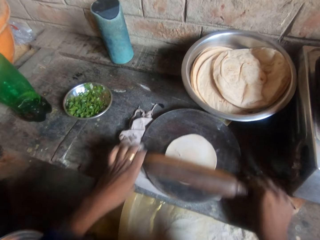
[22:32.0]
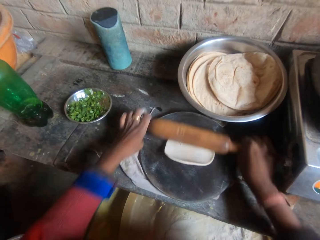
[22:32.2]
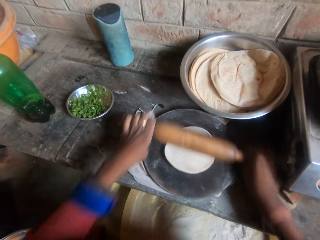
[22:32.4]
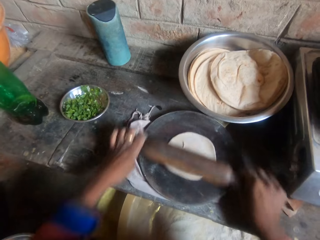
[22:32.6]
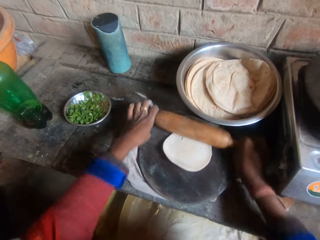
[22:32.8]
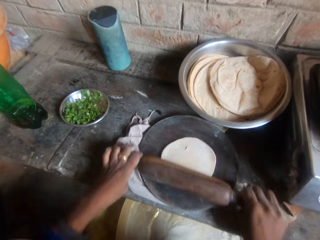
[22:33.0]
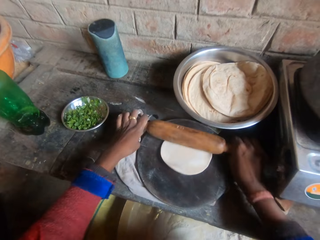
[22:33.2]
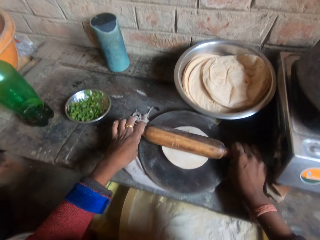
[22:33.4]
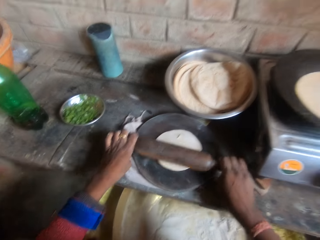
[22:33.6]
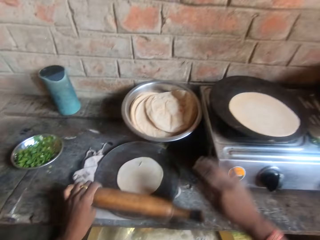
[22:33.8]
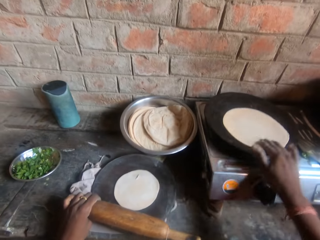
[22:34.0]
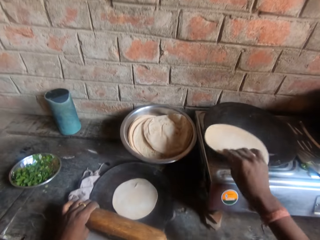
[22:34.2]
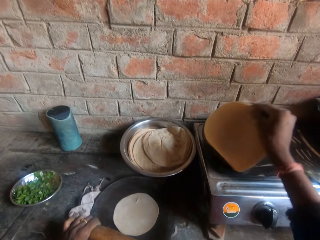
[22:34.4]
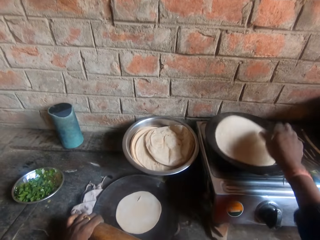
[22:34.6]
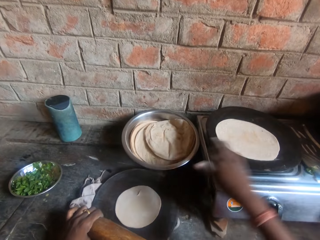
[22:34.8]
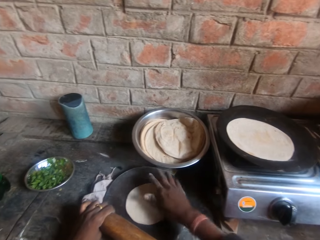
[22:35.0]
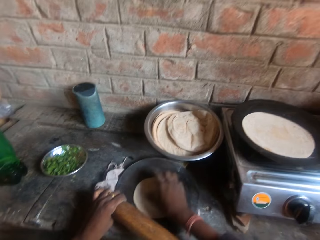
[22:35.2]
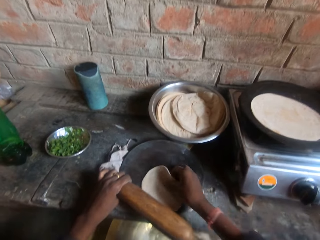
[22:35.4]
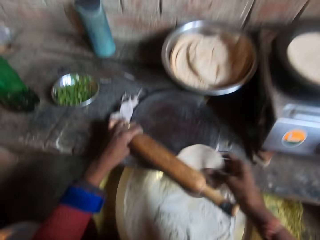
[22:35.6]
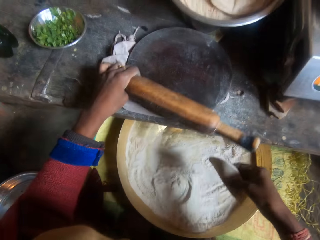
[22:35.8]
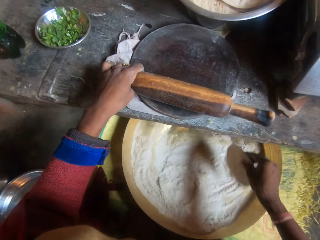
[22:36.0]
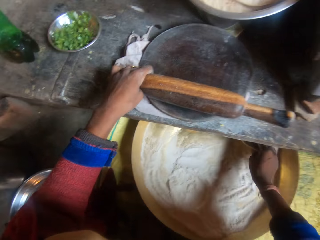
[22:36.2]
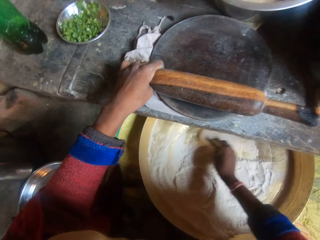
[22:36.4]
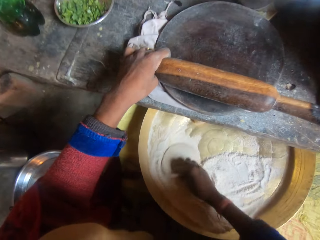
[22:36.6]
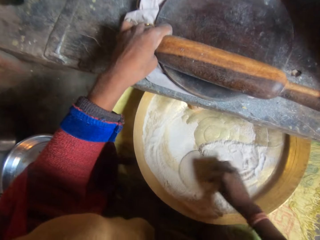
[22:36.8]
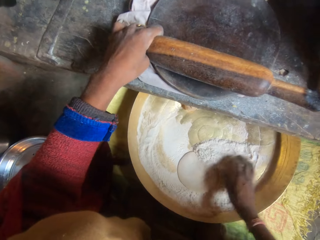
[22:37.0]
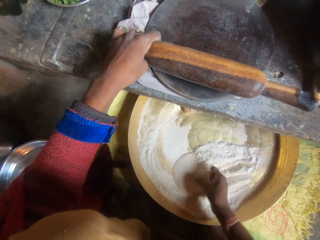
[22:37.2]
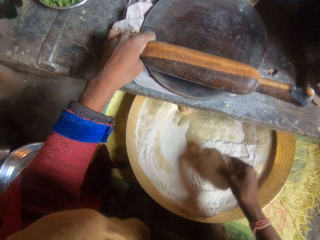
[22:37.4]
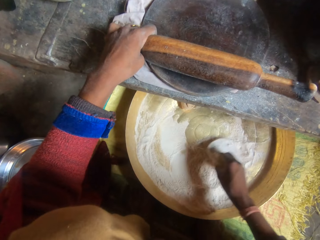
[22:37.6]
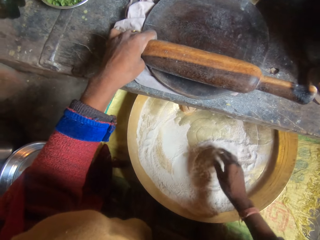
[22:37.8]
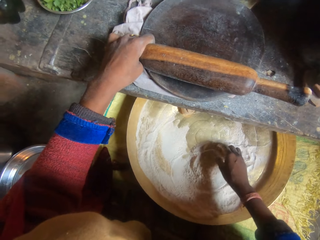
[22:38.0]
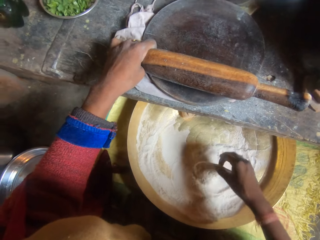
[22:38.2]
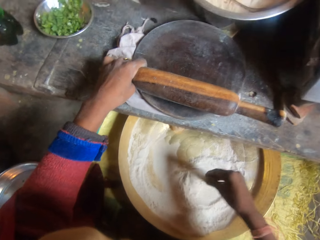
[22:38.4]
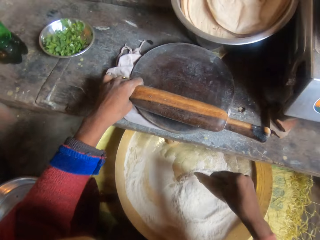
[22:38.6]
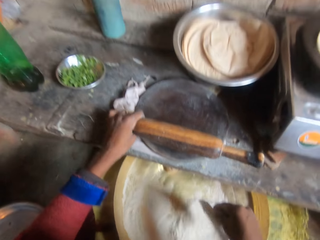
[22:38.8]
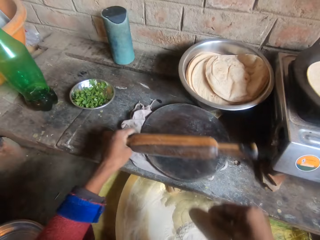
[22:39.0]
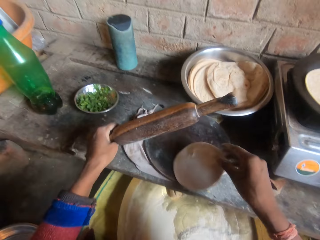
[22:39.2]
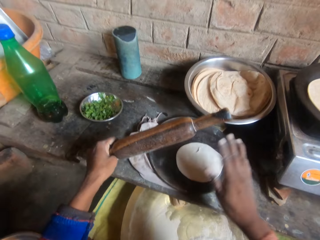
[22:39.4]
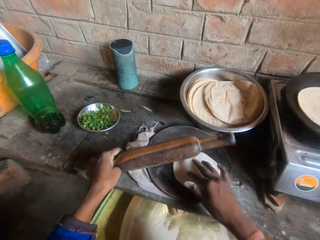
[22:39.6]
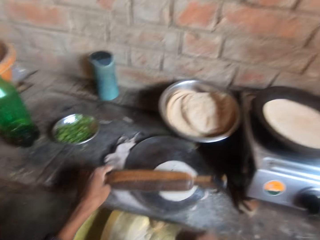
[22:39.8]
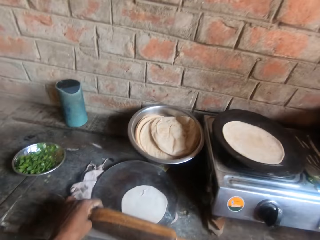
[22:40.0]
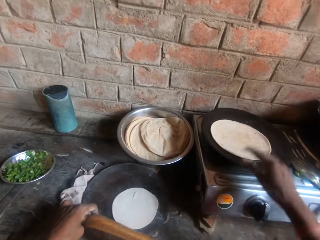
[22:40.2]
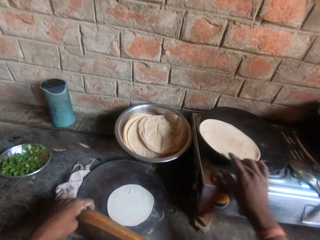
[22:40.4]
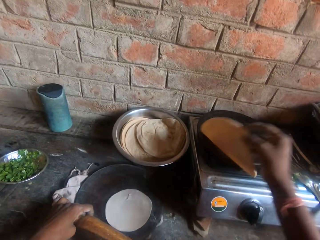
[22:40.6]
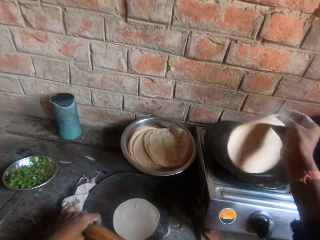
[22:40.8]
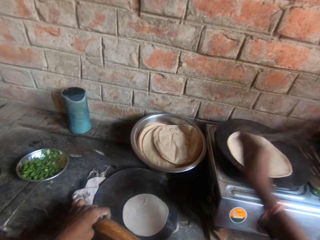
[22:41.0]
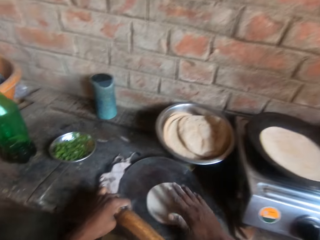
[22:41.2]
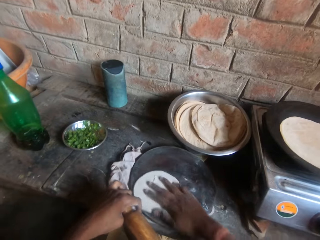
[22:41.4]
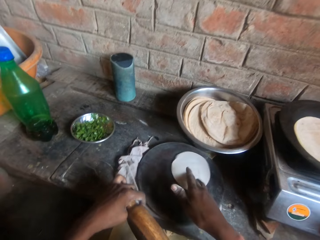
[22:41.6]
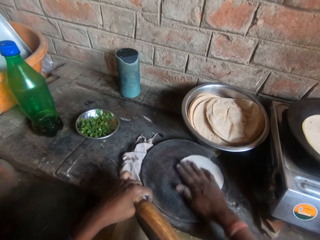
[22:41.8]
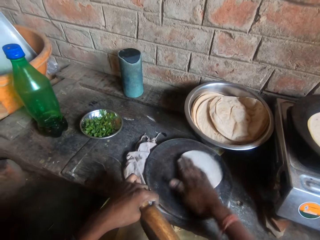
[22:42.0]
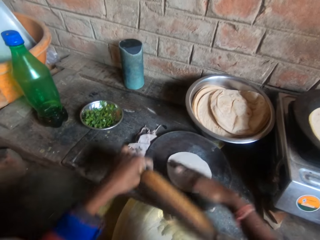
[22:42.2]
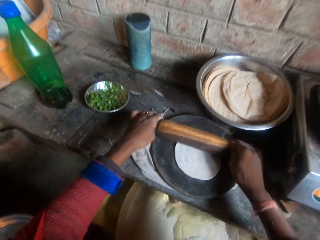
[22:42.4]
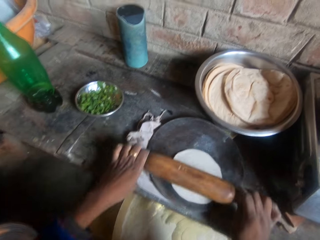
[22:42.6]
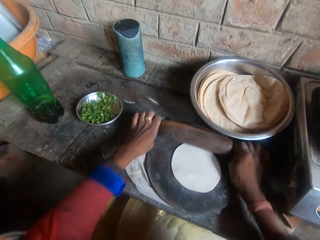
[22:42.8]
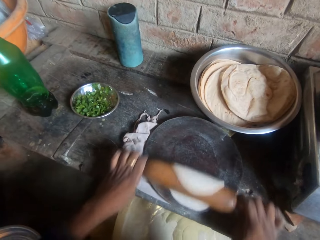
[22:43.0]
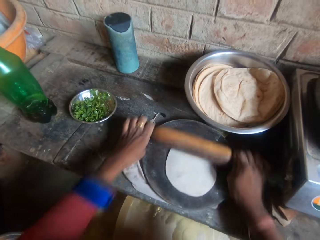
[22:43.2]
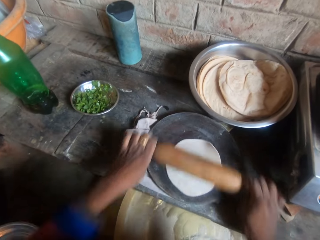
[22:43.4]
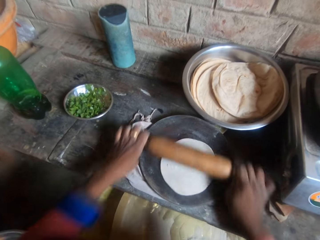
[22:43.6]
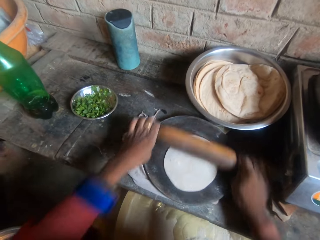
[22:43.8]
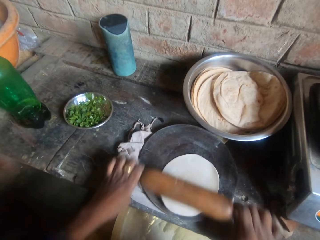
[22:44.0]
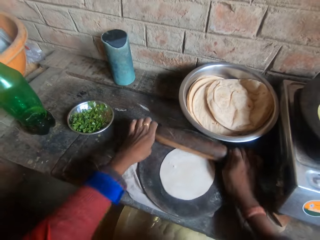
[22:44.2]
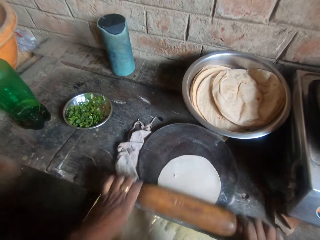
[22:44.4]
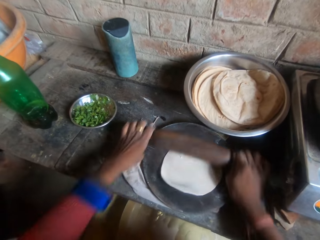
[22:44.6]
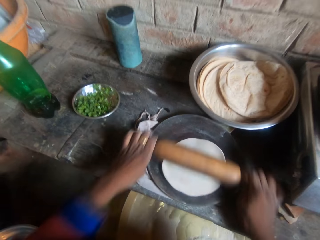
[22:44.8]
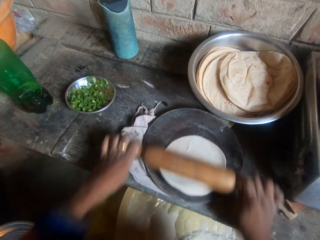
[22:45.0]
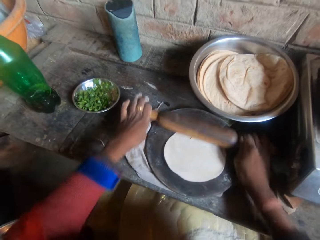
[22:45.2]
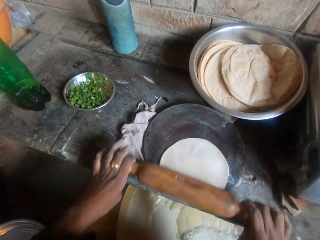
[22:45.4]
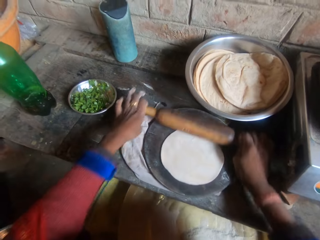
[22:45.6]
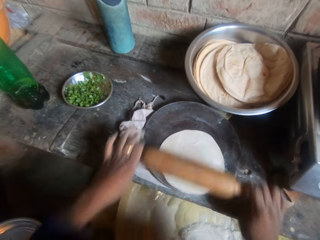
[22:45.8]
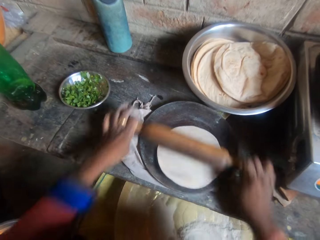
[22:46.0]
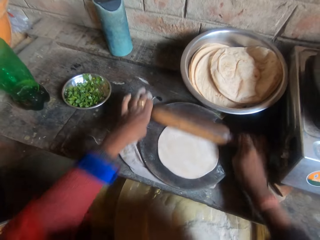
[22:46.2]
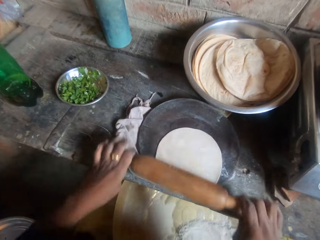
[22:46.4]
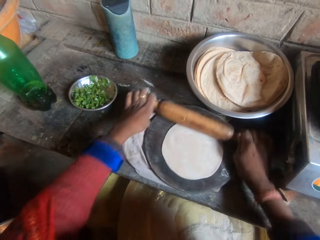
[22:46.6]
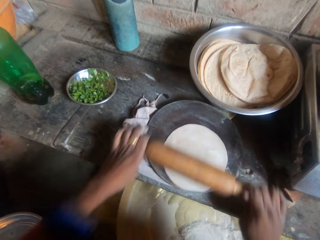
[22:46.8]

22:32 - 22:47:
The camera wearer holds the tortilla or roti. She flips the roti on the griddle. She puts down the dough on the flat pan. She holds the dough. She rolls the dough in flour inside the bucket. She shakes the dough. She puts the dough on the rolling board. She holds the tortilla. She flips the roti on the griddle. She puts down the dough on the flat pan. She rolls the dough around the board with her hands. She kneads the dough on the board with a rolling pin.

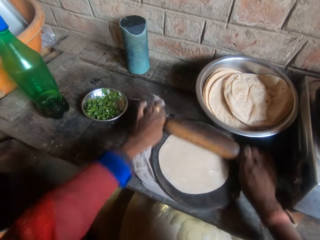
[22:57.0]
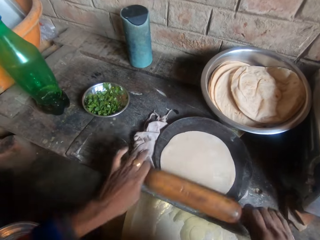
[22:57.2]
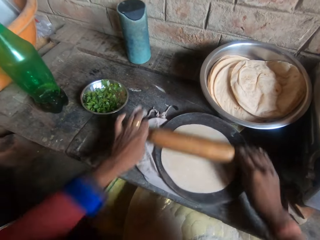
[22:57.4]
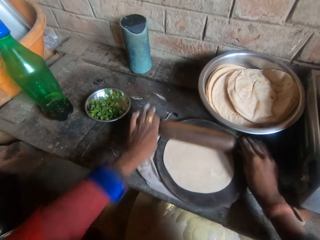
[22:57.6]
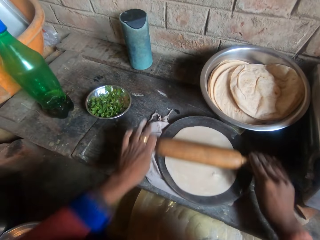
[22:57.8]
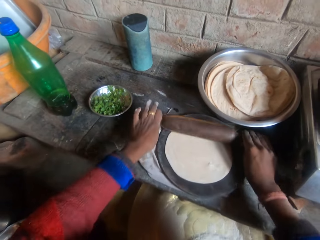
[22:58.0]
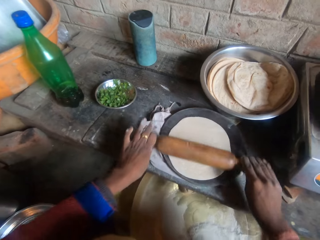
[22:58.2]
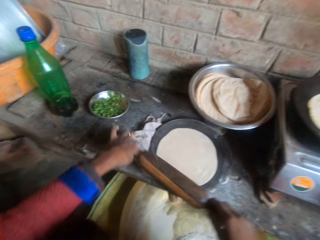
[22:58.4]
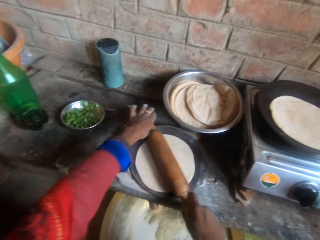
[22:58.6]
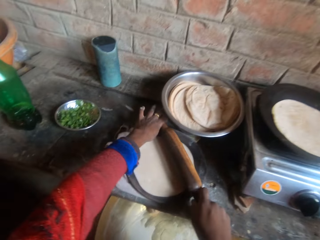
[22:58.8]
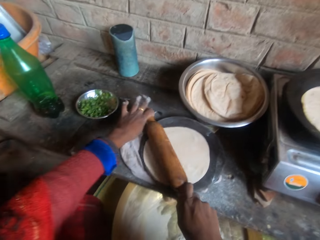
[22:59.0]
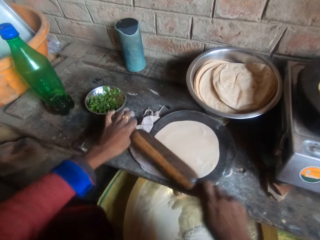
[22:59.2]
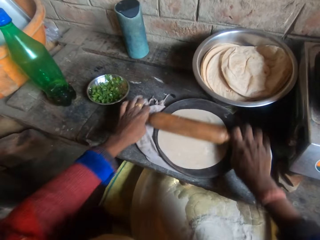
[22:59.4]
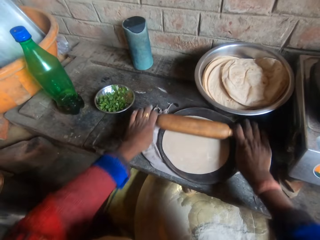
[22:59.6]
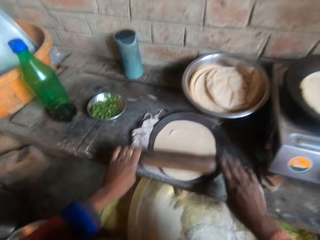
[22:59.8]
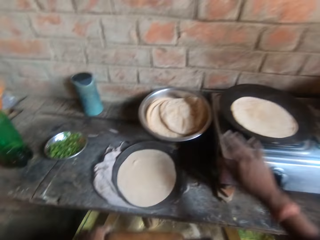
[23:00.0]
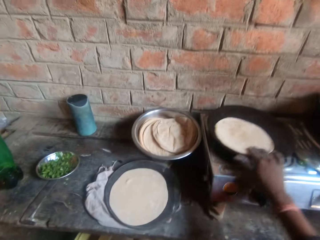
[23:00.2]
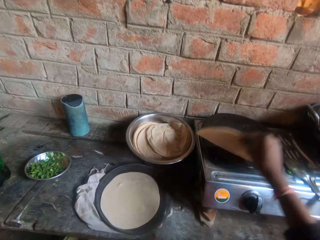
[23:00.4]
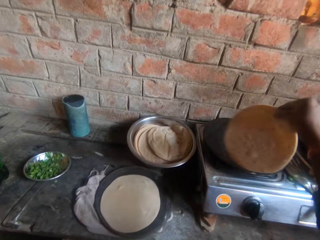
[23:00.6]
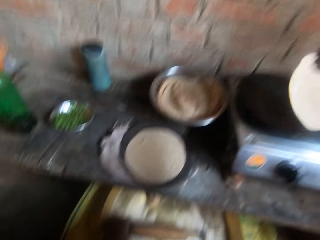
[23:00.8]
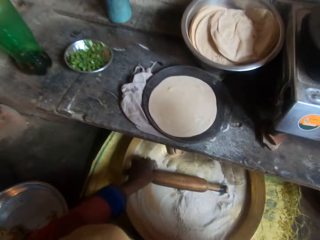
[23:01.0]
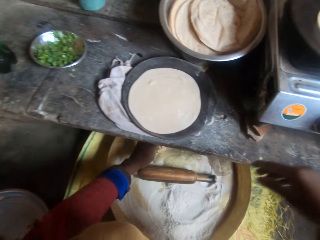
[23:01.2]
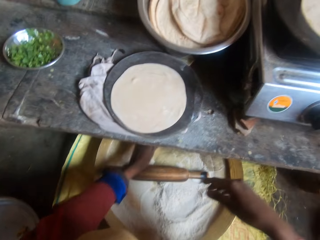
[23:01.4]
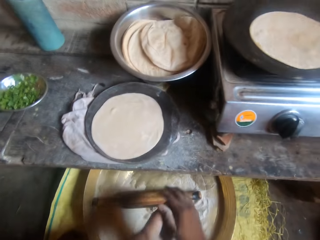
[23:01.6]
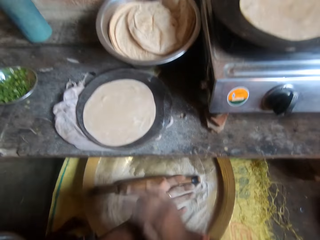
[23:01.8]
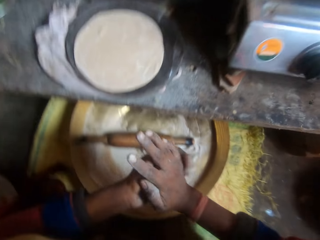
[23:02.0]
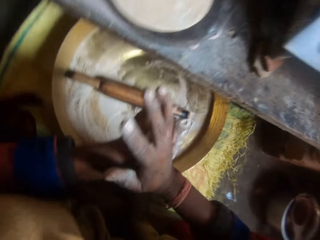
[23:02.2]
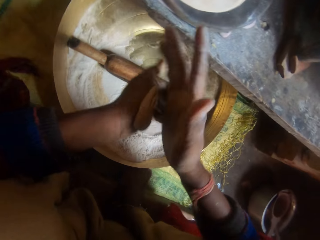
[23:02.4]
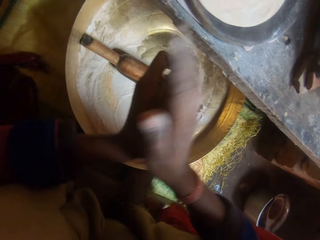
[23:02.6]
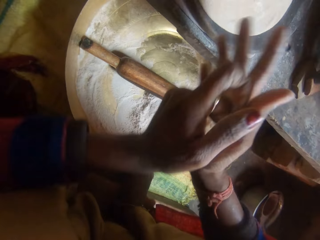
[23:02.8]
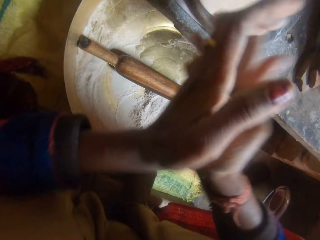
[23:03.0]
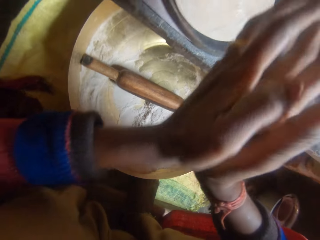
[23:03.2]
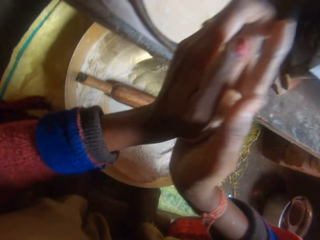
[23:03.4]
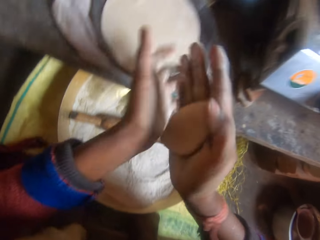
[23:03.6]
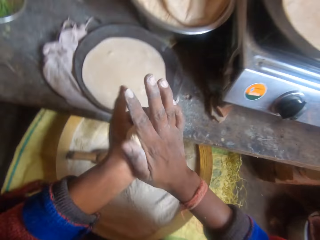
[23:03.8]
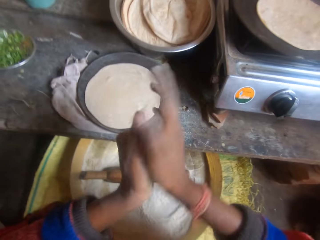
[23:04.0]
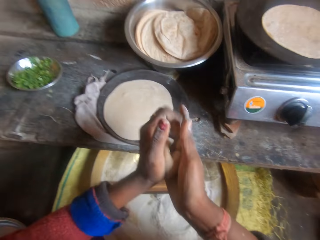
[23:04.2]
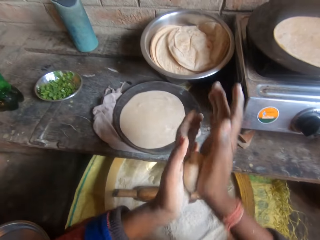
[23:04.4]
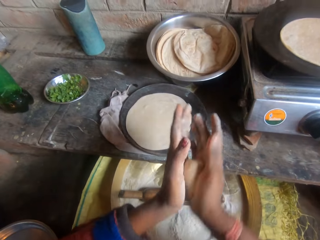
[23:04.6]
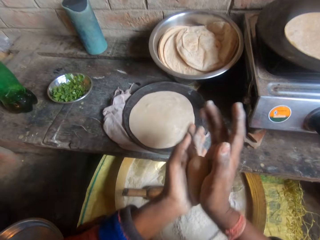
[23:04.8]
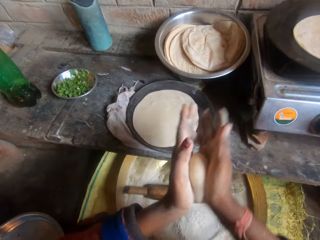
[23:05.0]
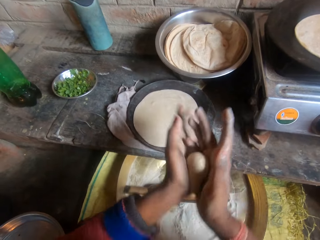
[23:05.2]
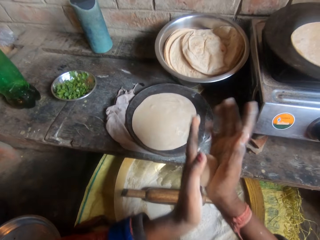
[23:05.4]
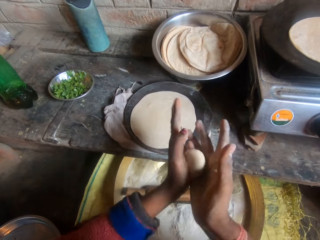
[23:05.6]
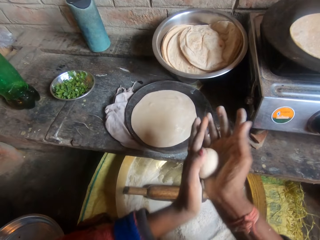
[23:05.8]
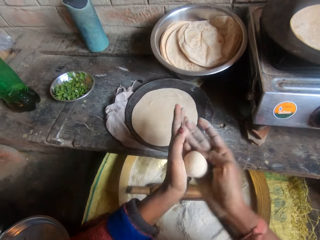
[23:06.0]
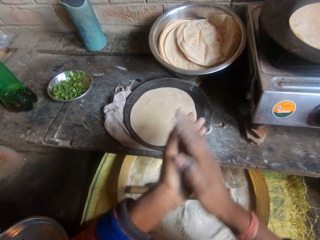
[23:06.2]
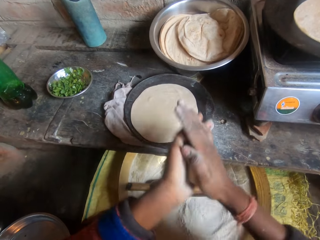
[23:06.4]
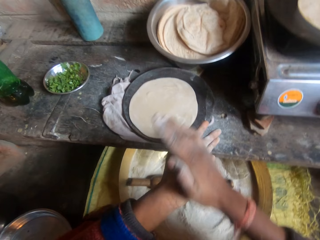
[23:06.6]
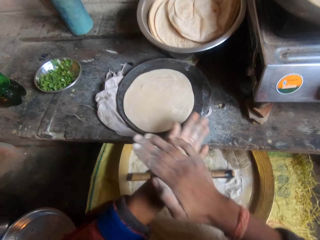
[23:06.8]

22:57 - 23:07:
The camera wearer puts the rolling pin in the flour bowl. She turns over the flat bread or chapati in the frypan on the stove. She pulls the chapati with her hand. She picks up dough in the flour bowl. She molds the dough with her hands. She presses the dough with both hands. She rolls the dough with both hands.
